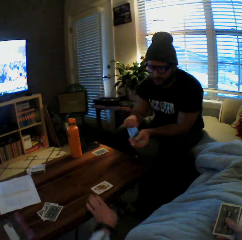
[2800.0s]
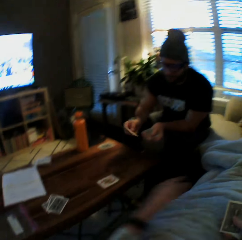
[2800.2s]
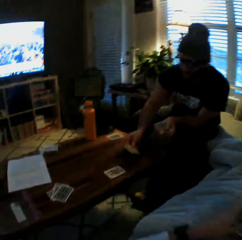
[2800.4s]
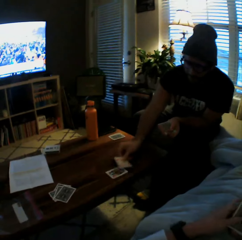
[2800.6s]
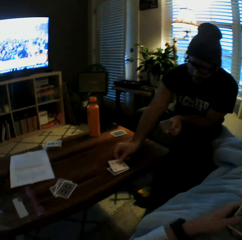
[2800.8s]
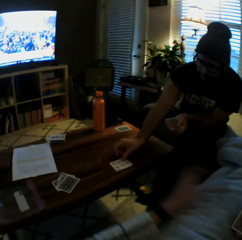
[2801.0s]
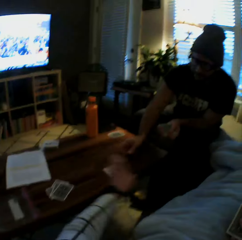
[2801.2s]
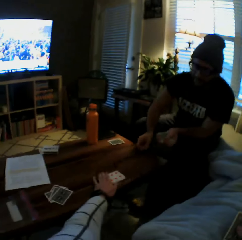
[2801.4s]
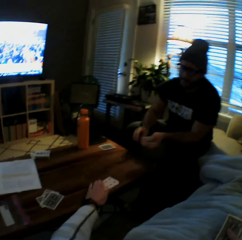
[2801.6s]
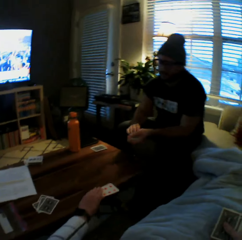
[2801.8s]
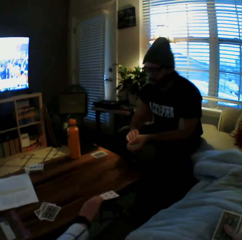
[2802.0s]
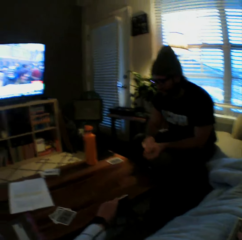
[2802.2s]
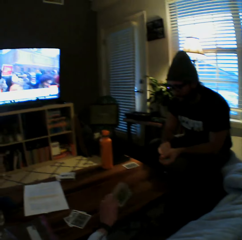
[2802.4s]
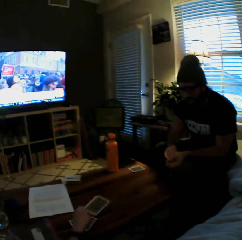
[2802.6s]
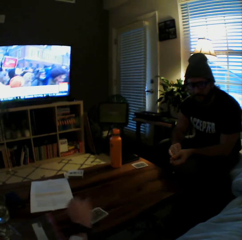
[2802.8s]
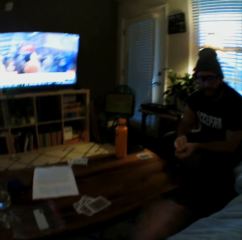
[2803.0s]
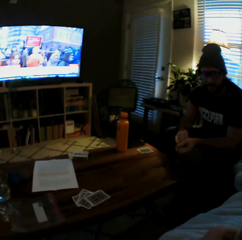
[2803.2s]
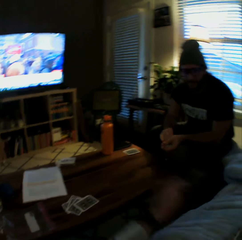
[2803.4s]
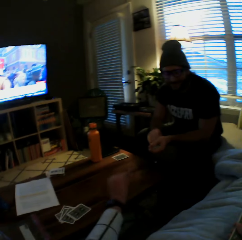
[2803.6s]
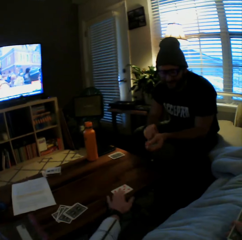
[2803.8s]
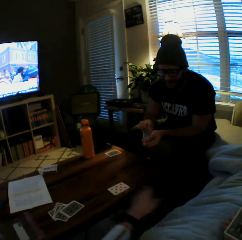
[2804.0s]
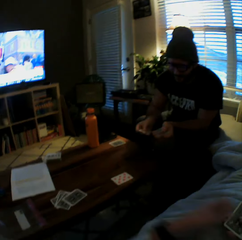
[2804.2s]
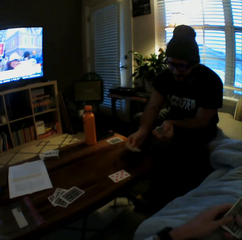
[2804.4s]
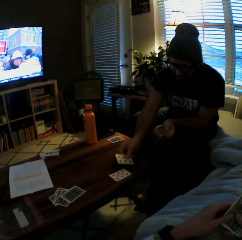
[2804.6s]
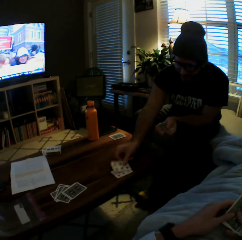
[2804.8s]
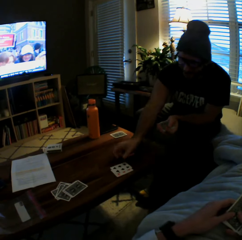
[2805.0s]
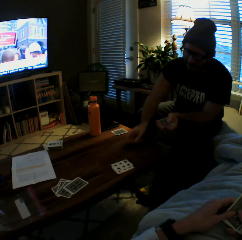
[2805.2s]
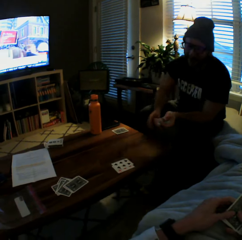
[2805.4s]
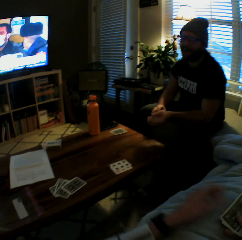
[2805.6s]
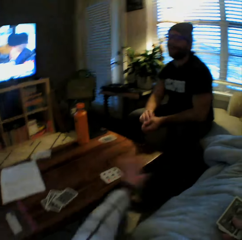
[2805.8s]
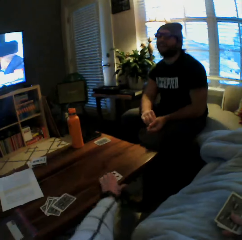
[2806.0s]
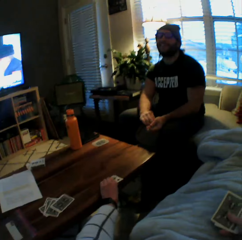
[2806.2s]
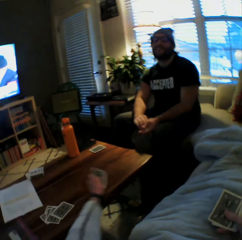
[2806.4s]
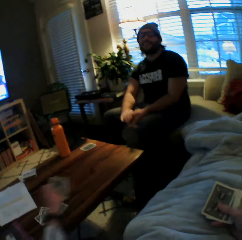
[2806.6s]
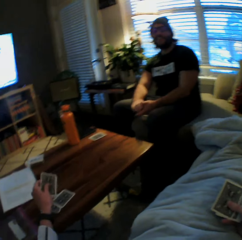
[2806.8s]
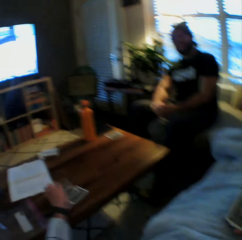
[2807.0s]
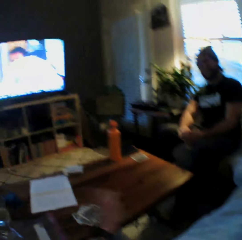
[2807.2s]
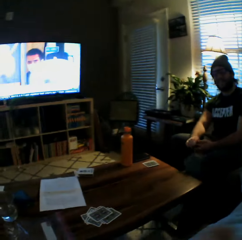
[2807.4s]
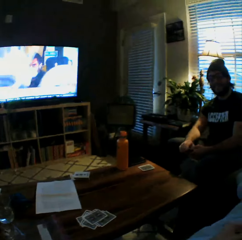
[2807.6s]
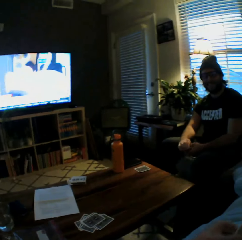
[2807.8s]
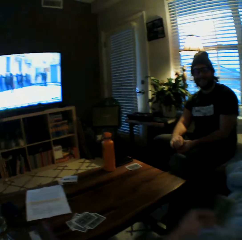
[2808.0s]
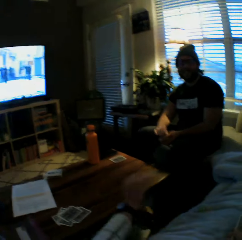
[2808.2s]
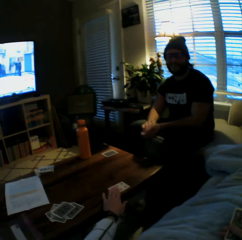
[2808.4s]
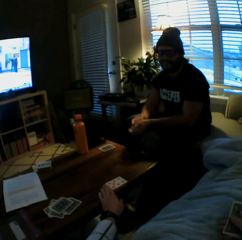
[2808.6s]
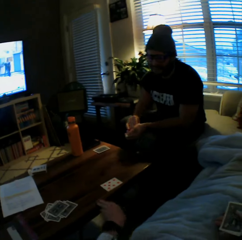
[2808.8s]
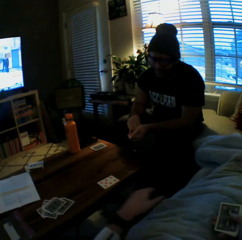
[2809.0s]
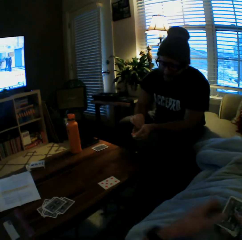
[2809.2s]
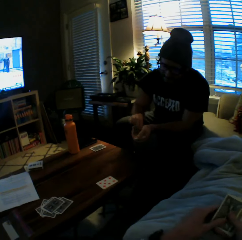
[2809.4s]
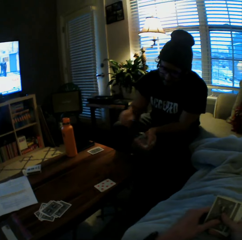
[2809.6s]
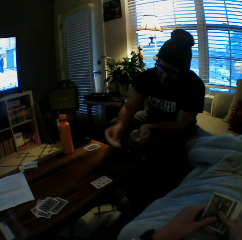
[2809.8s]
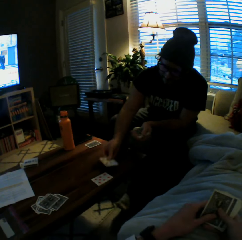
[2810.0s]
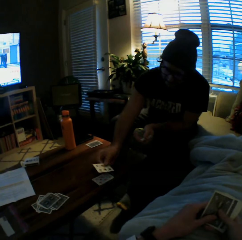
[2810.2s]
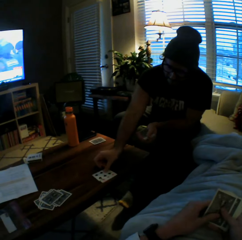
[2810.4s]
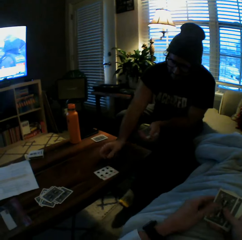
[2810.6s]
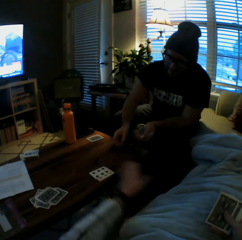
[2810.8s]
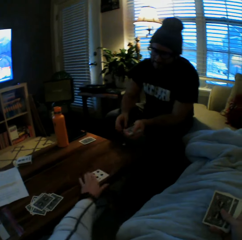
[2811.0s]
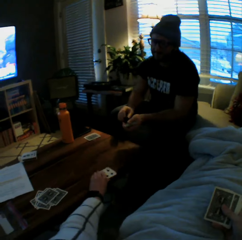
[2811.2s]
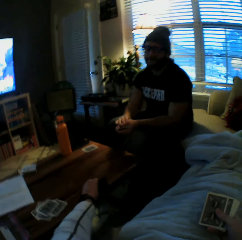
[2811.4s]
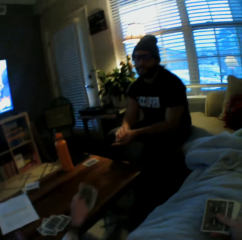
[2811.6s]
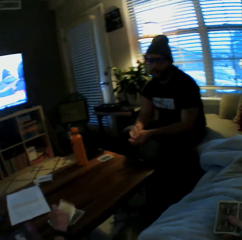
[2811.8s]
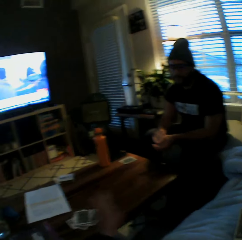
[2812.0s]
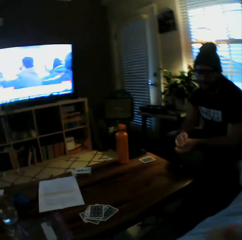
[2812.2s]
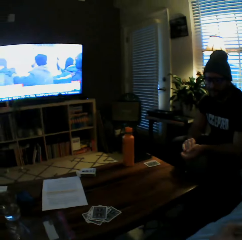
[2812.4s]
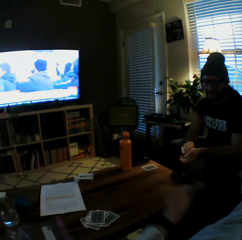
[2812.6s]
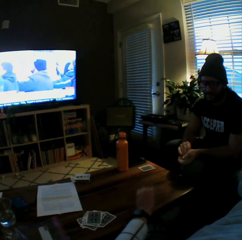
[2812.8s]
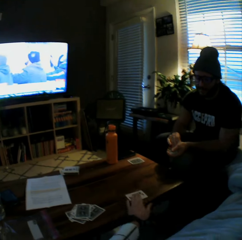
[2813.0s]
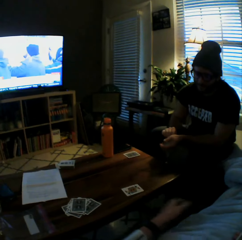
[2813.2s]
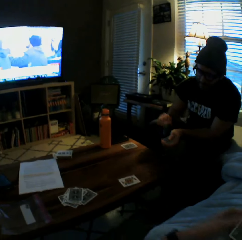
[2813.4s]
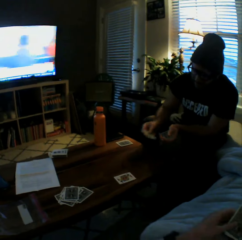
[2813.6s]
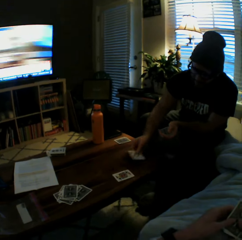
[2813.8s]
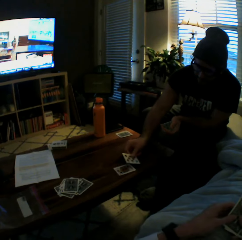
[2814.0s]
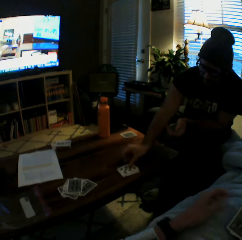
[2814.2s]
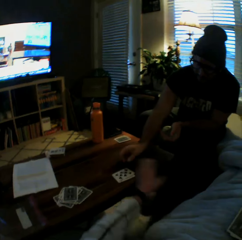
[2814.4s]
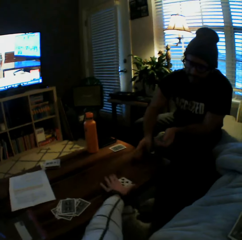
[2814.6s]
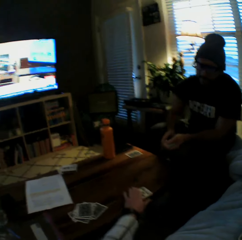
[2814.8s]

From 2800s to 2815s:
The camera wearer plays a card on the table with her left hand. The man plays a card on the table with his right hand. The camera wearer picks the cards from the table with her left hand. She drops the cards on the table with her left hand. She plays a card on the table with her left hand. The man plays a card on the table with his right hand. The camera wearer picks cards on the table. The man plays a card on the table with his right hand. The camera wearer drops the cards on the table with her left hand. She plays another card on the table with her left hand. The man plays another card on the table with his right hand. The camera wearer puts cards aside. She picks the cards from the table with her left hand. She drops the cards on the table with her left hand. She plays another card on the table with her left hand. The man plays another card on the table with his right hand.

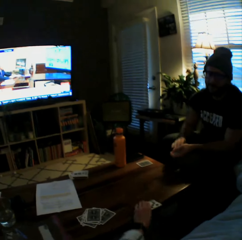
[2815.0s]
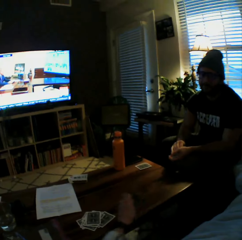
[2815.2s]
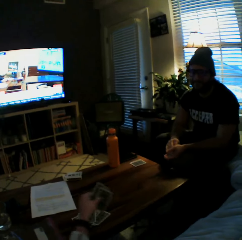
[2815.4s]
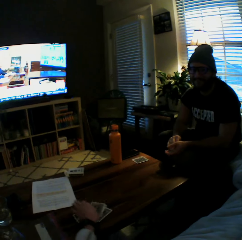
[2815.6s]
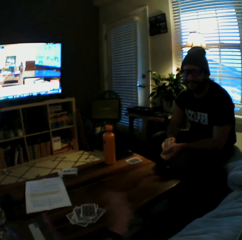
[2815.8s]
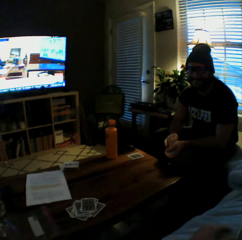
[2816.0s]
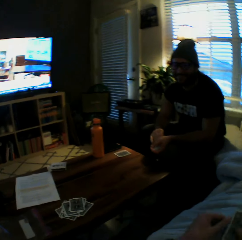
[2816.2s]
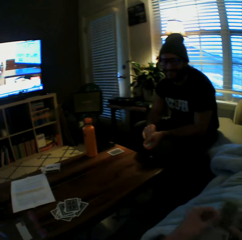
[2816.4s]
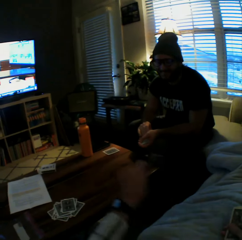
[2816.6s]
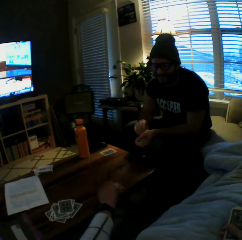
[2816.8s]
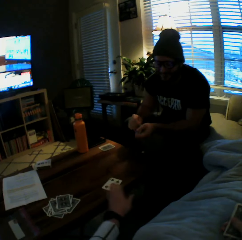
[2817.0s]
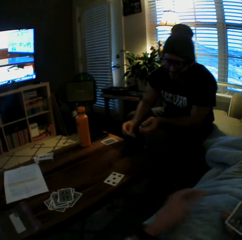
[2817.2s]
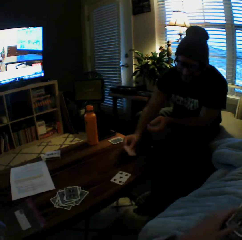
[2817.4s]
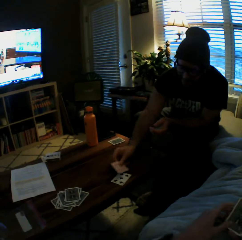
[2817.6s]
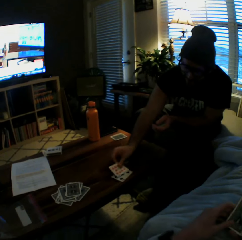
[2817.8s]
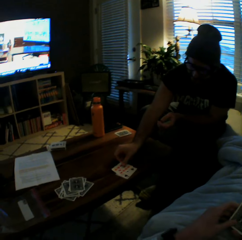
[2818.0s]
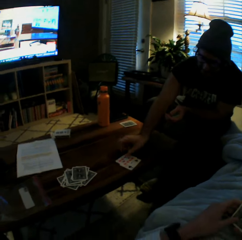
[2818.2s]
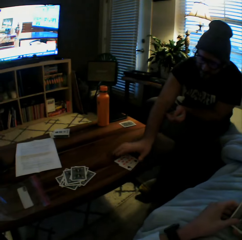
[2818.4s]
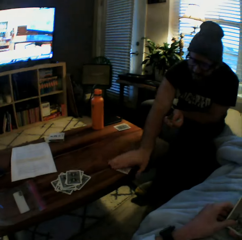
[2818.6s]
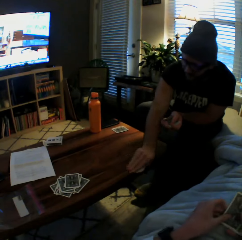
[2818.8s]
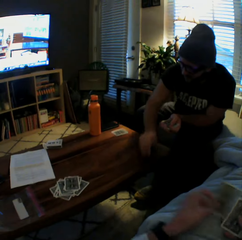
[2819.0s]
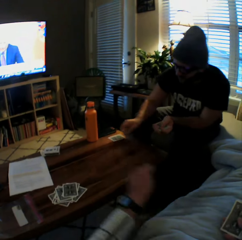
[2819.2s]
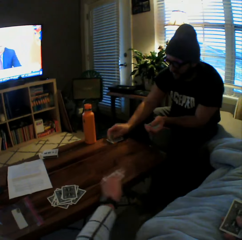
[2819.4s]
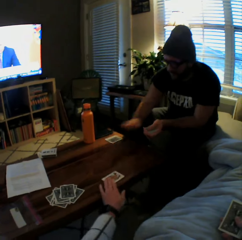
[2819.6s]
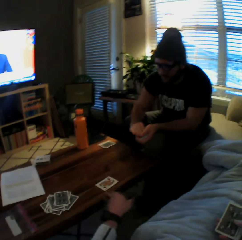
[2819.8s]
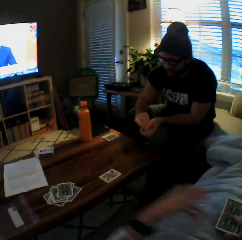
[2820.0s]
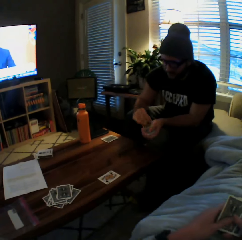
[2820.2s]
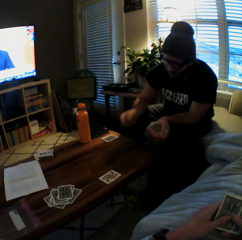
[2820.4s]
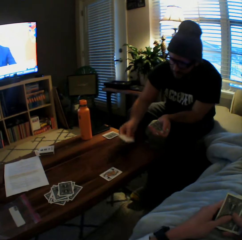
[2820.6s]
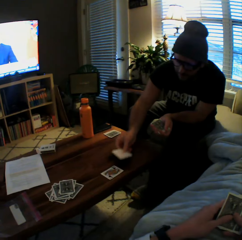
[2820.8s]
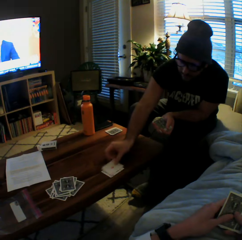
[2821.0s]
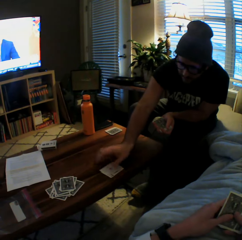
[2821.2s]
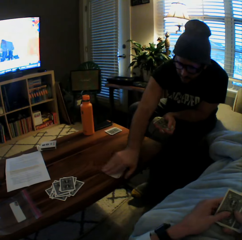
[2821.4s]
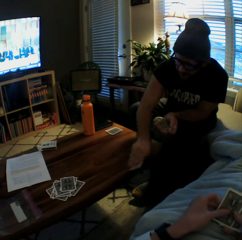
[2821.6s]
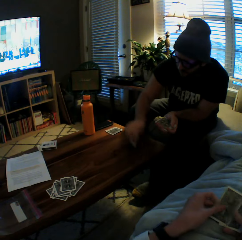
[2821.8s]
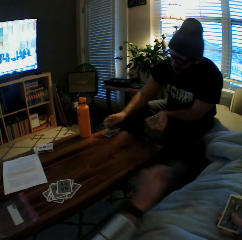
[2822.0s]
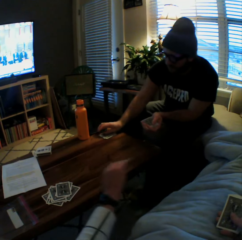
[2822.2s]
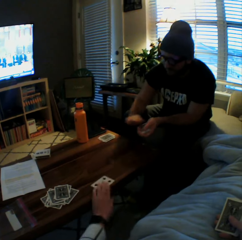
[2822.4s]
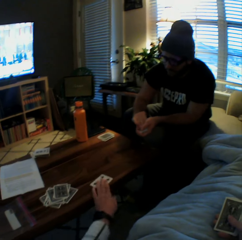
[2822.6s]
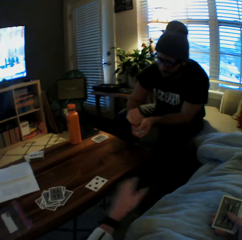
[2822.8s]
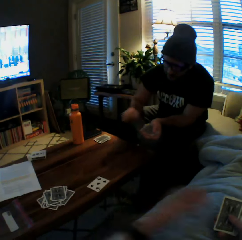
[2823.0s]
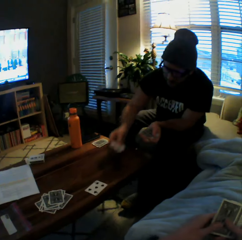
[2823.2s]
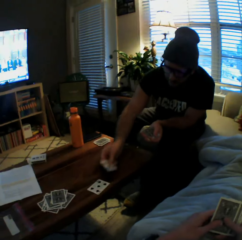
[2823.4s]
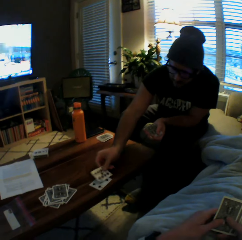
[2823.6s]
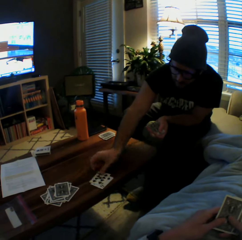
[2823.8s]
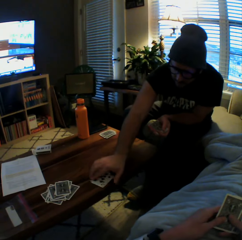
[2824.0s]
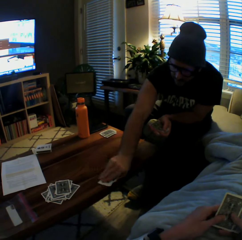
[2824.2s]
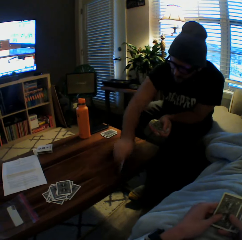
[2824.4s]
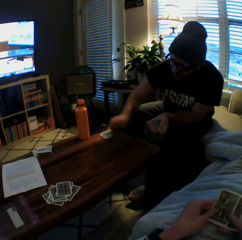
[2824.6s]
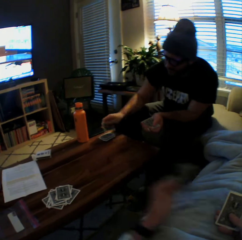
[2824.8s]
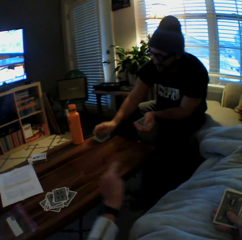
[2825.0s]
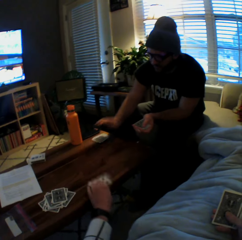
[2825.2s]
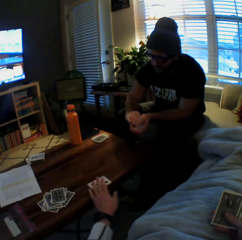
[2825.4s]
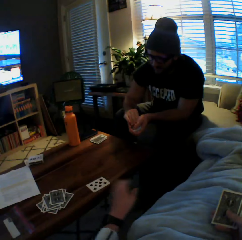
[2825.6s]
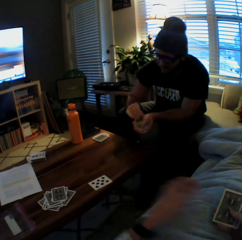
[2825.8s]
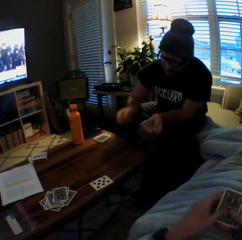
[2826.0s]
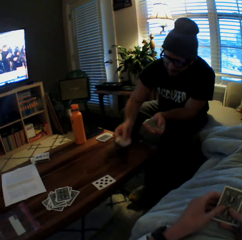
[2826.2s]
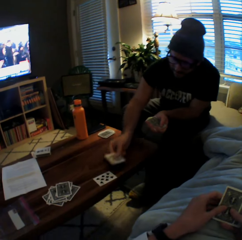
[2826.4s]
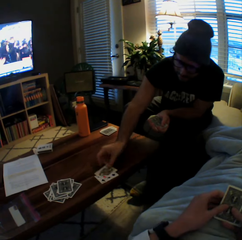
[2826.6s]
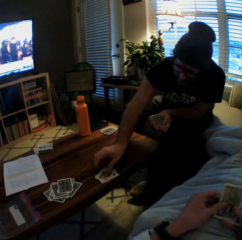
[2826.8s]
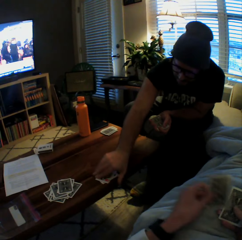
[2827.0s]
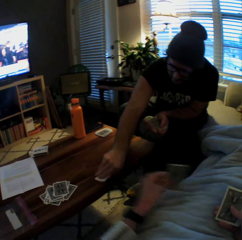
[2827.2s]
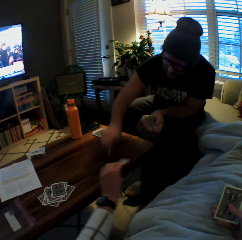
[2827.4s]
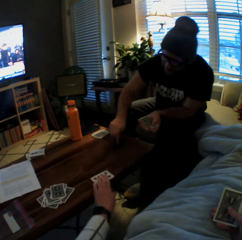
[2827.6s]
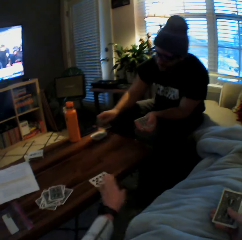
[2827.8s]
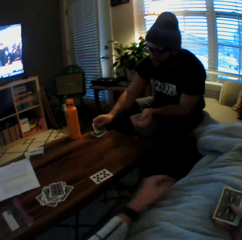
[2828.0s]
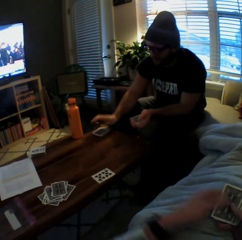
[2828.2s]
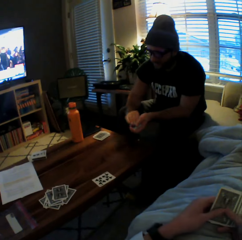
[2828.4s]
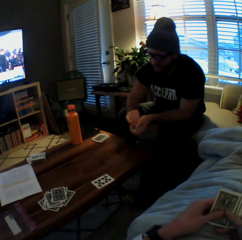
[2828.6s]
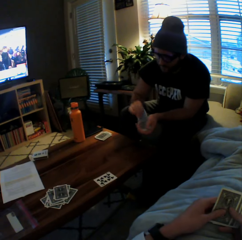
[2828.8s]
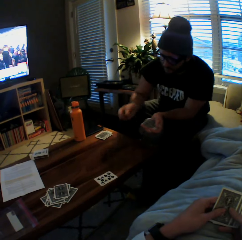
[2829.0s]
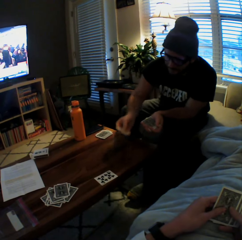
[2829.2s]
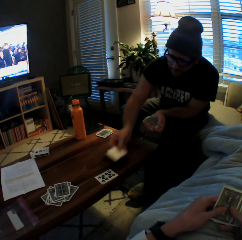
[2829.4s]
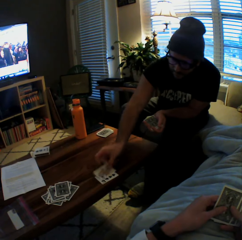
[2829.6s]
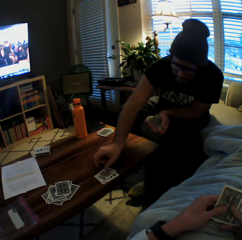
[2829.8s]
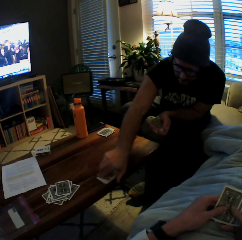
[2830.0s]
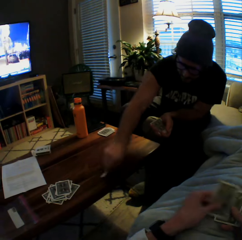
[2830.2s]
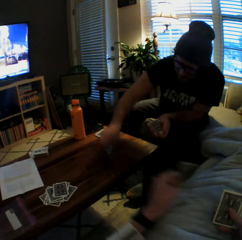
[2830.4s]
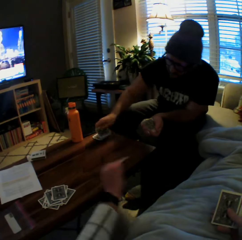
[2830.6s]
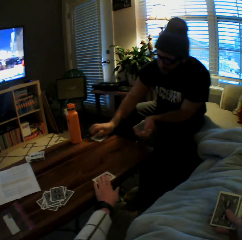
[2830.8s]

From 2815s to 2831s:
The camera wearer picks the cards from the table with her left hand. She puts cards aside. She drops the cards on the table with her left hand. She plays another card on the table with her left hand. The man plays another card on the table with his right hand. He picks the cards from the table with his right hand. The camera wearer plays another card on the table with her left hand. The man drops the cards on the table with his right hand. He plays another card on the table with his right hand. He picks the cards from the table with his right hand. He drops the cards on the table with his right hand. The camera wearer plays another card on the table with her left hand. The man plays another card on the table with his right hand. He picks the cards from the table with his right hand. He drops the cards on the table with his right hand. The camera wearer plays another card on the table with her left hand. The man plays another card on the table with his right hand. He picks the cards from the table with his right hand. The camera wearer plays another card on the table with her left hand. The man drops the cards on the table with his right hand. He plays another card on the table with his right hand. He picks a card on the table.
